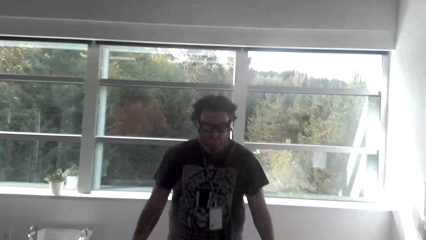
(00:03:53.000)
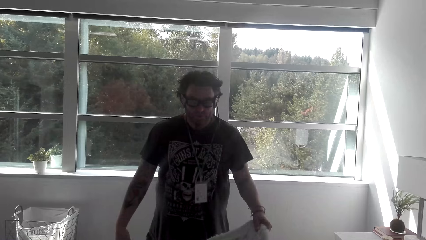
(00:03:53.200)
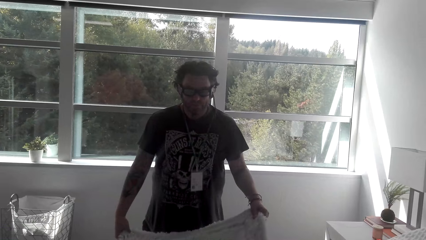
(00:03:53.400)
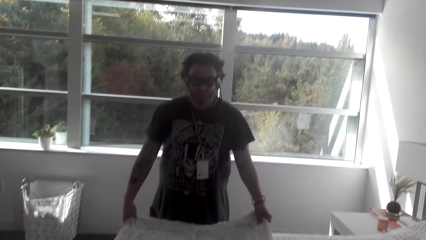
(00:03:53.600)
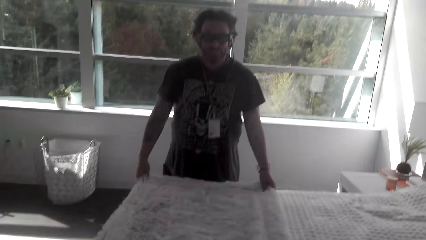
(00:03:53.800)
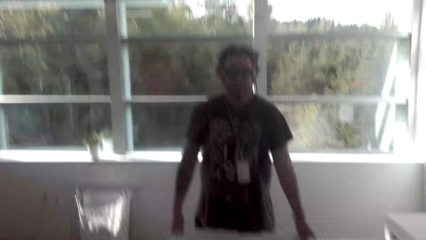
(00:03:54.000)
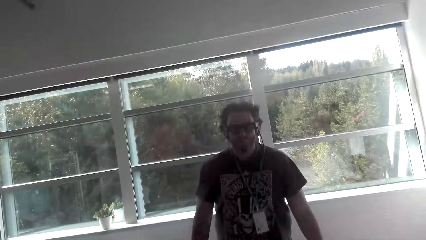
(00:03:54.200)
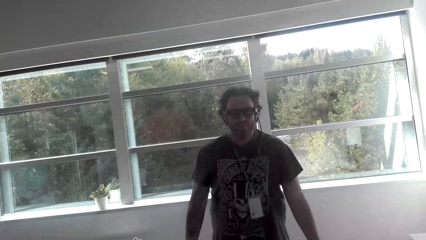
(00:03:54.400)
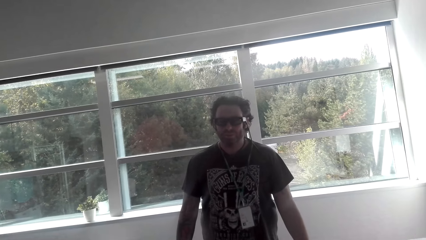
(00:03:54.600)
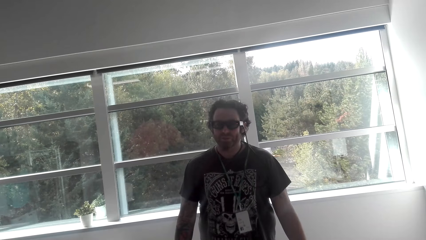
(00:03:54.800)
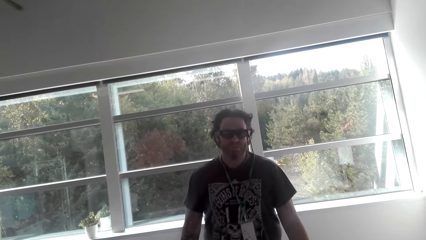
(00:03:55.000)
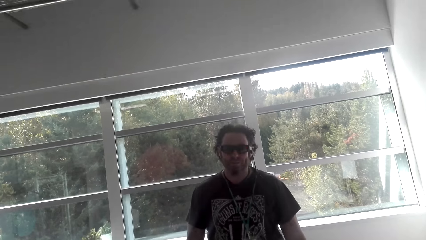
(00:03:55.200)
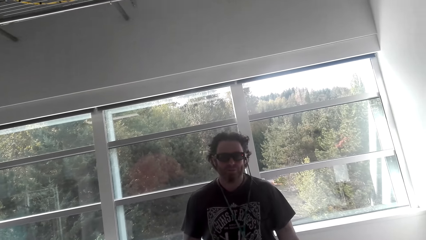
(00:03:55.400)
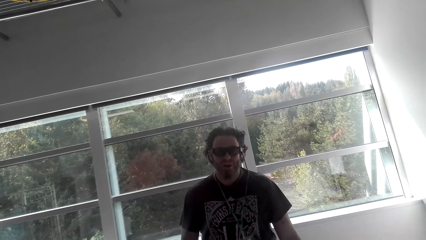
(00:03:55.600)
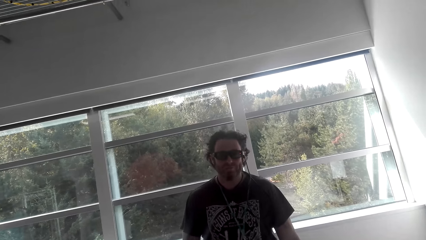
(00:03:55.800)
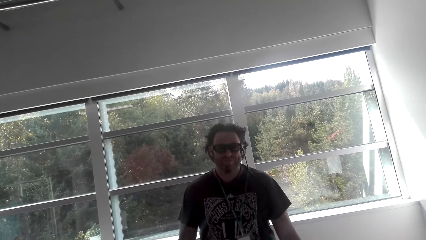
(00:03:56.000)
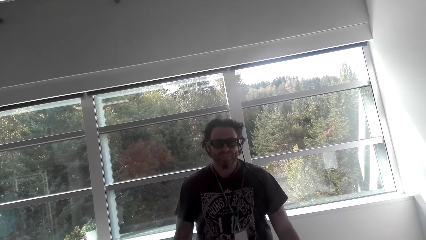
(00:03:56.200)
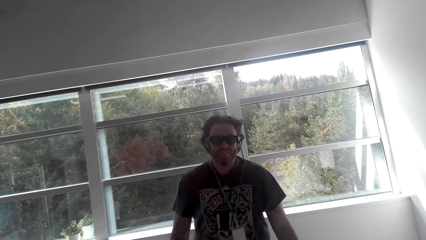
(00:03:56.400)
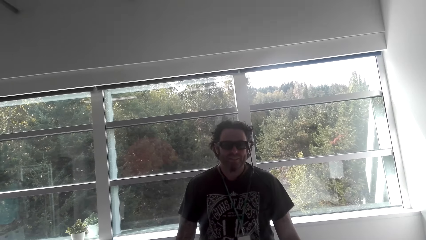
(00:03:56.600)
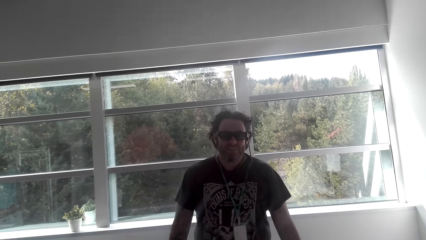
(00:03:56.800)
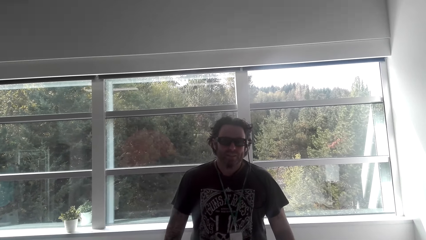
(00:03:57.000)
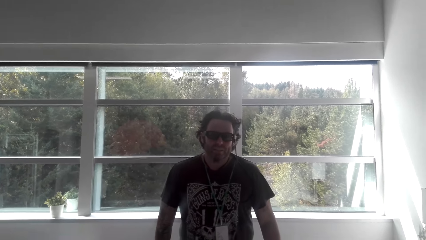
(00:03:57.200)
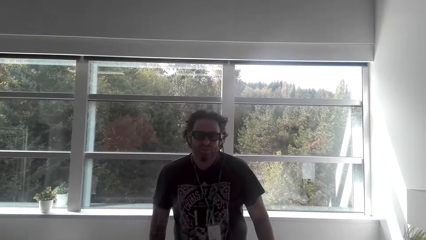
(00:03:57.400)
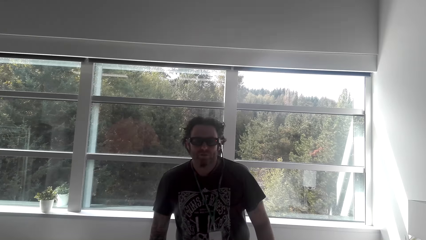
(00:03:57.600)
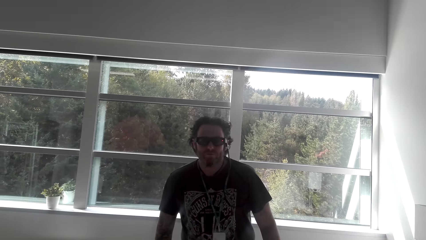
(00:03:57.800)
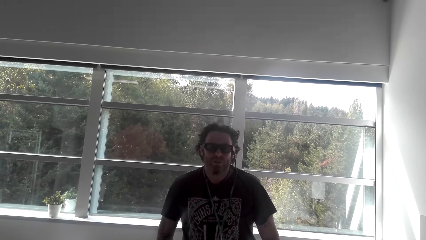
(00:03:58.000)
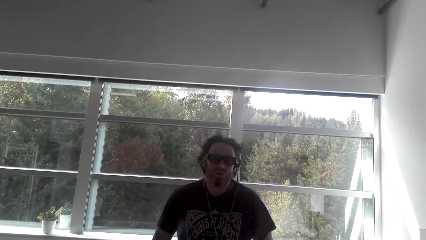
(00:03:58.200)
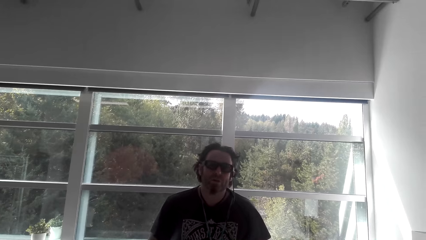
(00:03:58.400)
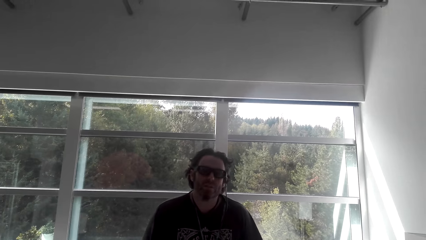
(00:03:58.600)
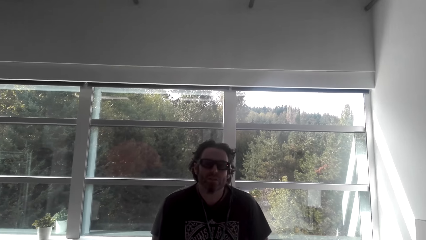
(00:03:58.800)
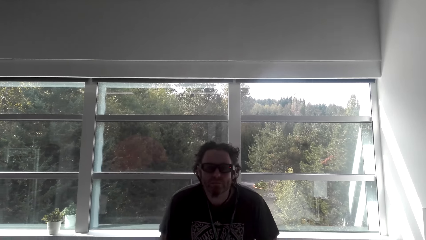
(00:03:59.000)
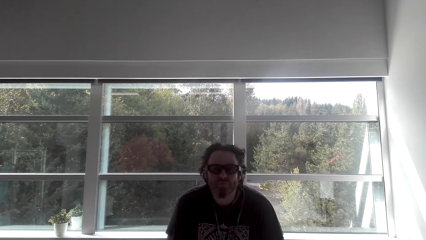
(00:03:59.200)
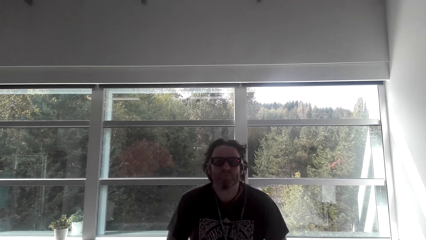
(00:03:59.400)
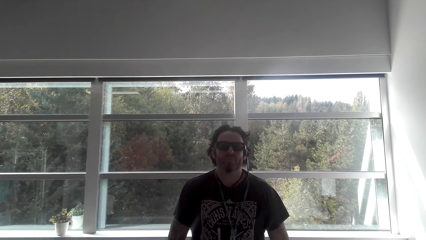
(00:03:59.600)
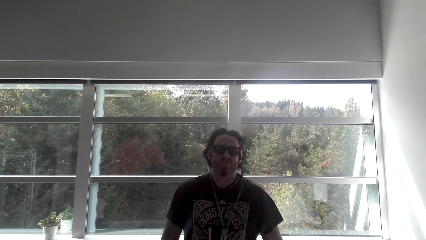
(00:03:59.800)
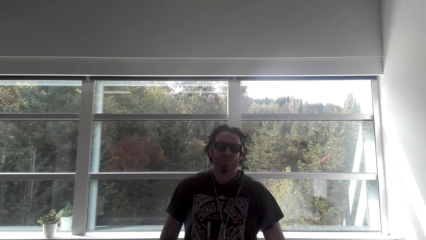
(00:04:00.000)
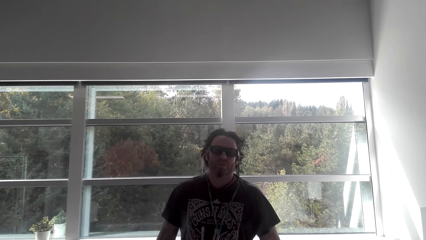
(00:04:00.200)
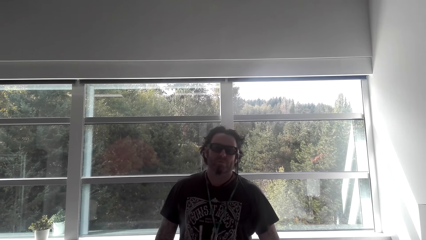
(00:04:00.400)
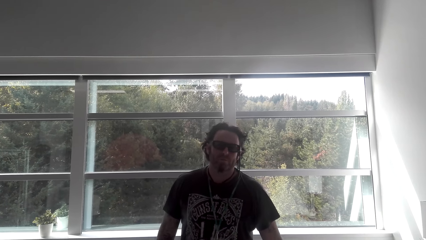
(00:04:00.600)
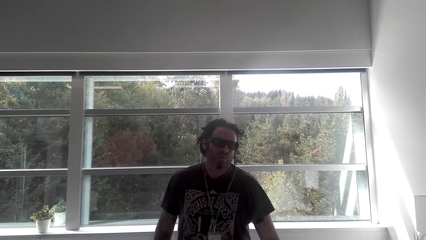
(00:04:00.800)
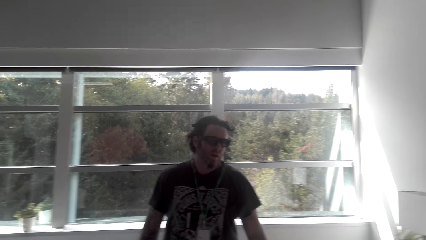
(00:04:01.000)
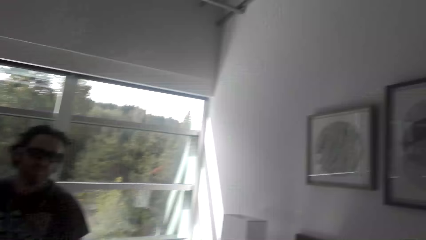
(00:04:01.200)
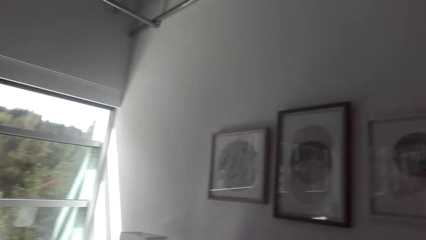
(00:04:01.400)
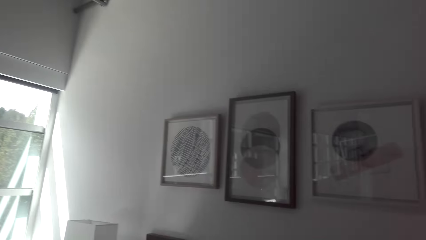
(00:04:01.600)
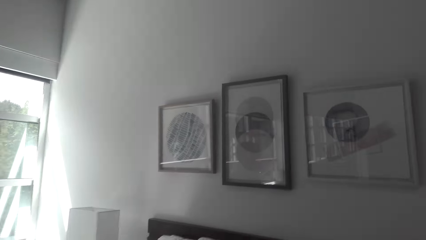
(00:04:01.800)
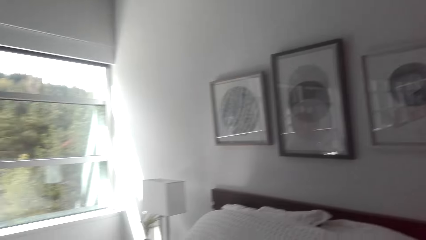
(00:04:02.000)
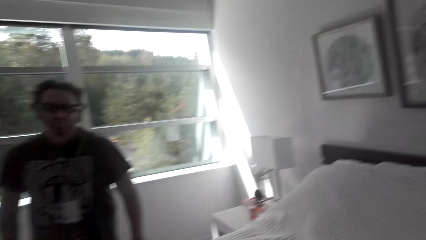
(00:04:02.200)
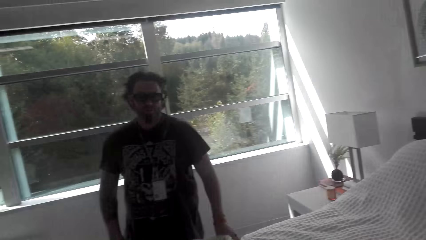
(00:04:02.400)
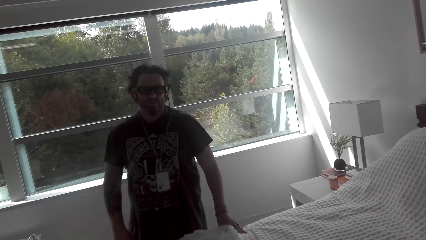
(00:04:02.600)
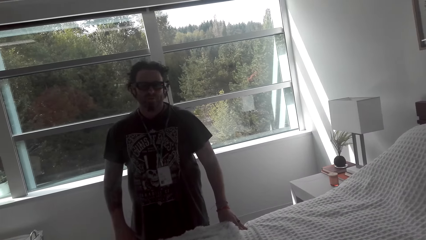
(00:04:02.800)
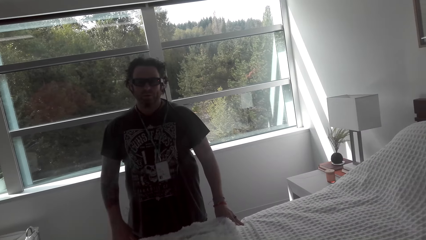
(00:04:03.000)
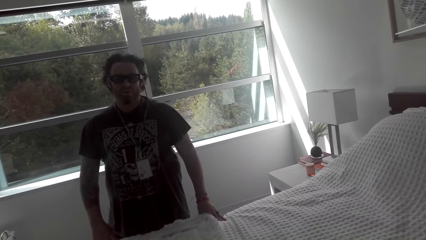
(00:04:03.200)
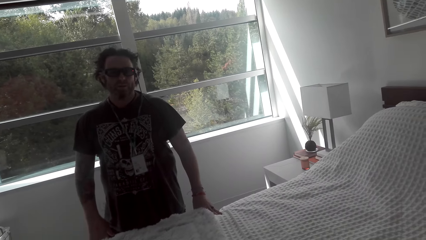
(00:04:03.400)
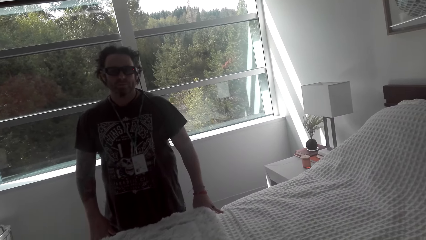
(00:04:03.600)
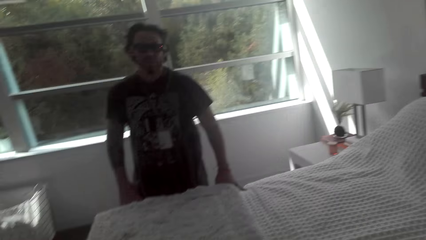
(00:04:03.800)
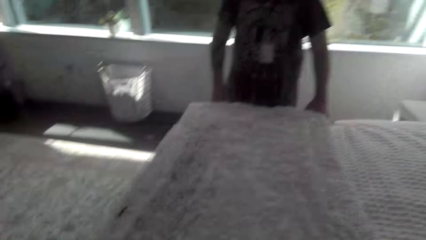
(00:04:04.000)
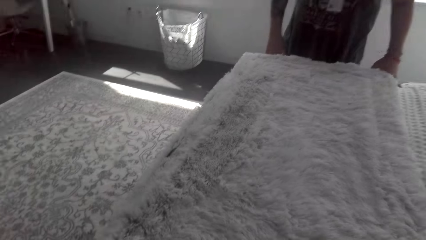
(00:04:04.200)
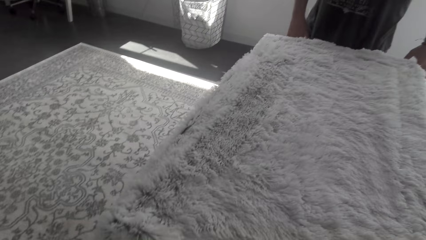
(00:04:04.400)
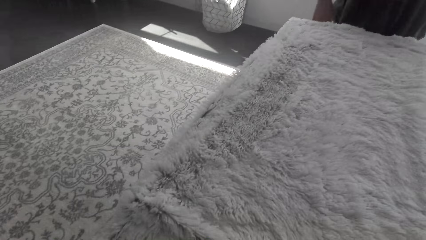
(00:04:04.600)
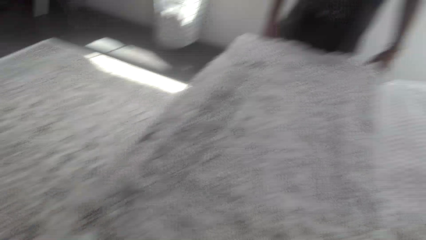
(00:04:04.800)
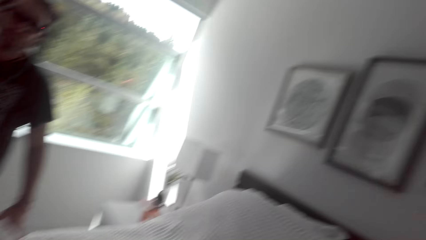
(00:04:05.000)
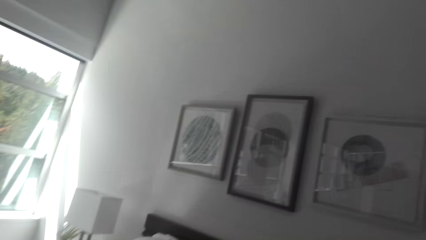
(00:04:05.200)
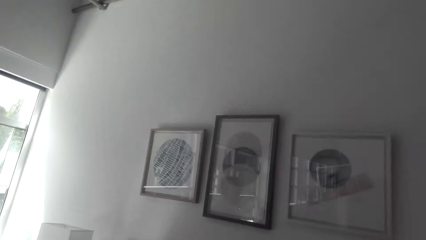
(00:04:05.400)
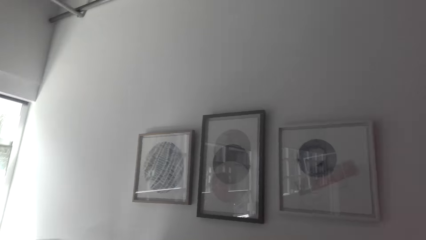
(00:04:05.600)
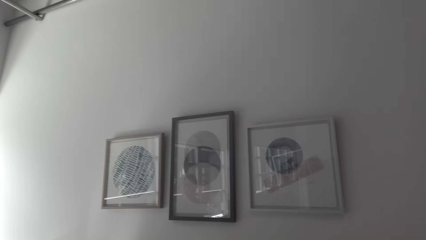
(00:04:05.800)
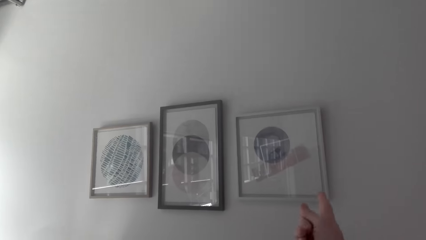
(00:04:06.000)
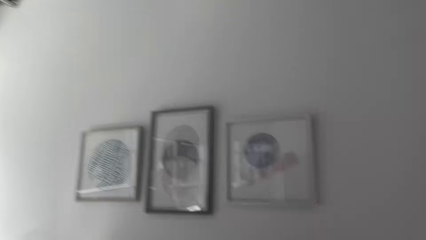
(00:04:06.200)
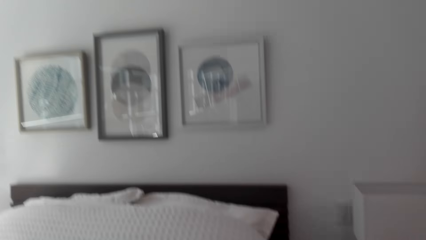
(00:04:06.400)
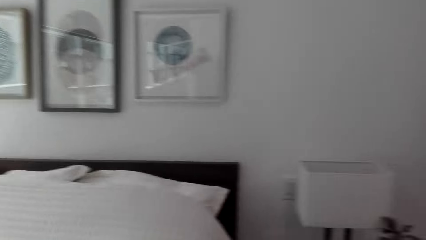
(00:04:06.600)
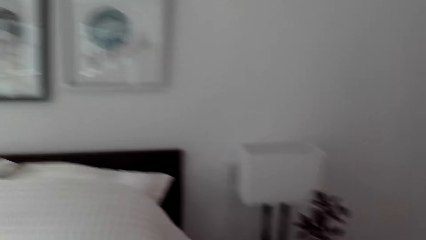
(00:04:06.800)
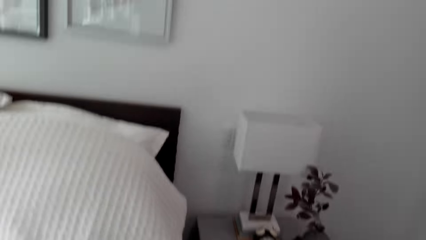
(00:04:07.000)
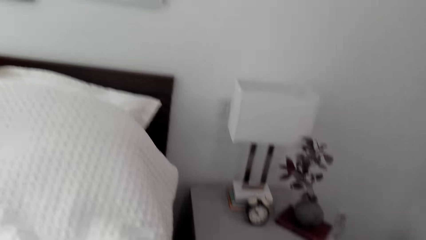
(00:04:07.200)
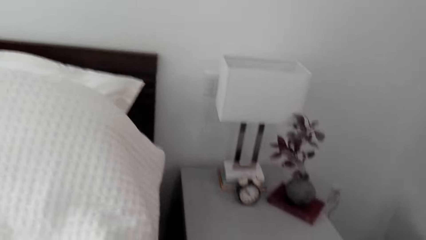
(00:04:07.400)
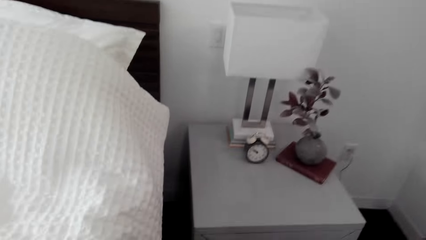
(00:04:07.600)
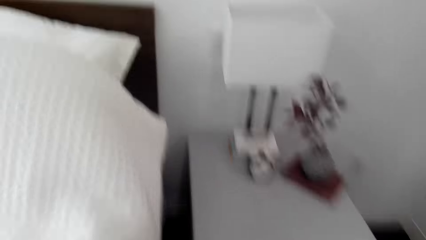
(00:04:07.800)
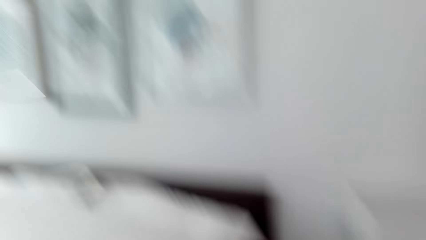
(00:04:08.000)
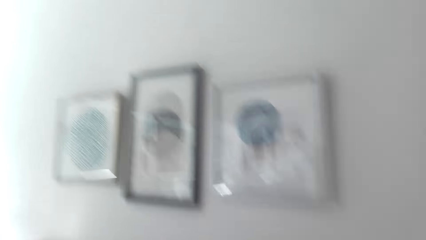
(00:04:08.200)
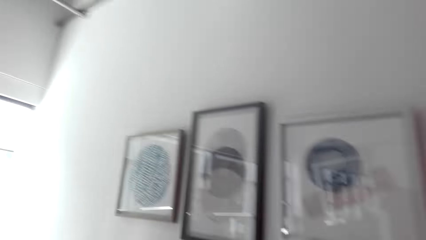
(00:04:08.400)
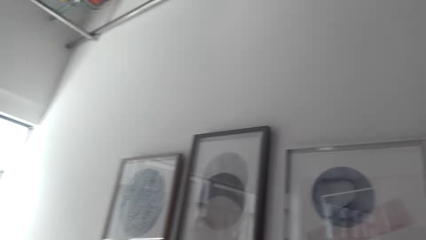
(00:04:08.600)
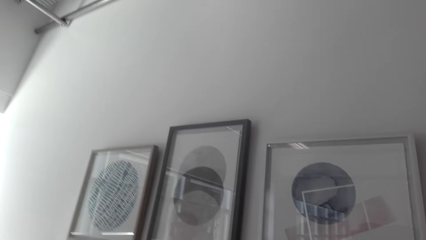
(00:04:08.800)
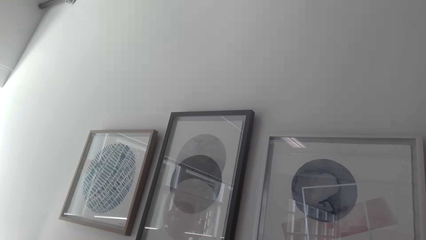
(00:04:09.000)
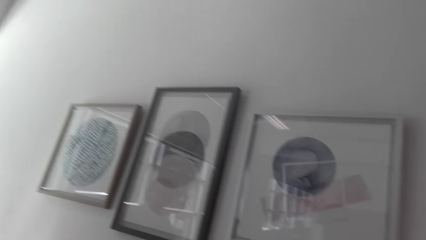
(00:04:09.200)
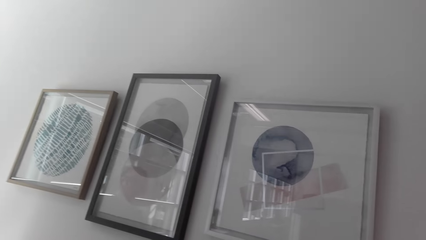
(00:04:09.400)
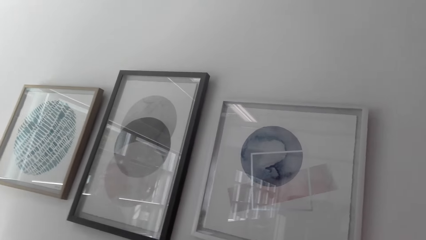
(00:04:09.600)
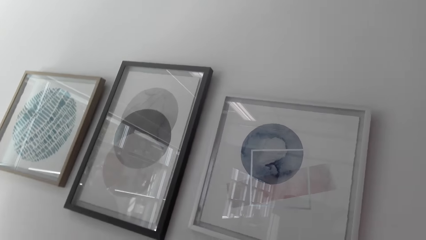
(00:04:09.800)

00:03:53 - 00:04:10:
The camera wearer looks at the man. They talk to the man. They look at the wall paintings. They look at the man. They look around. They look at the wall paintings.
